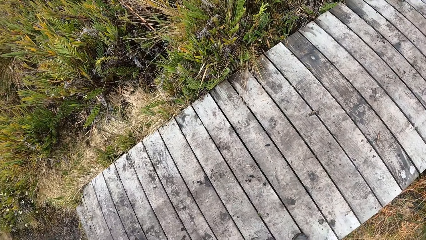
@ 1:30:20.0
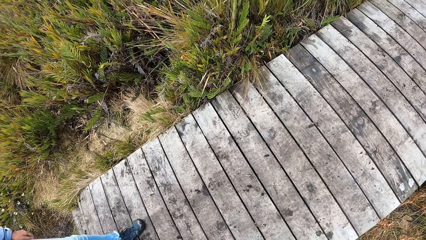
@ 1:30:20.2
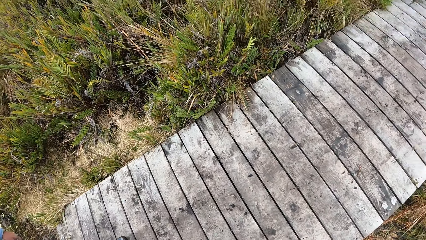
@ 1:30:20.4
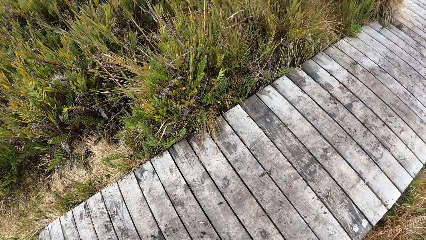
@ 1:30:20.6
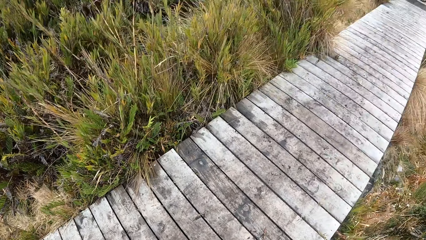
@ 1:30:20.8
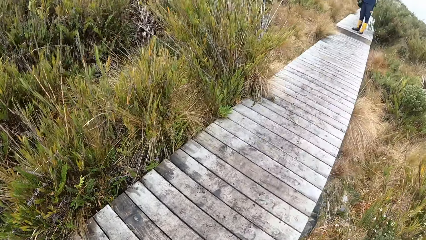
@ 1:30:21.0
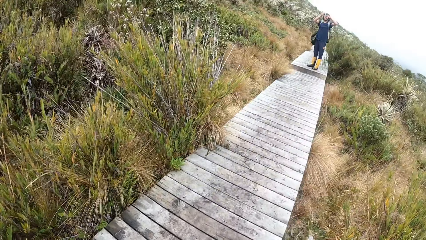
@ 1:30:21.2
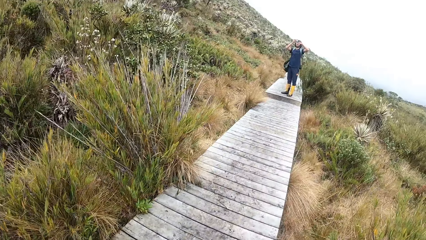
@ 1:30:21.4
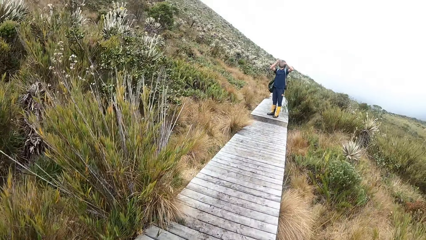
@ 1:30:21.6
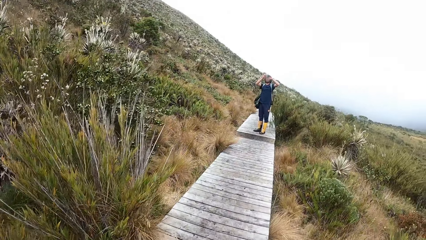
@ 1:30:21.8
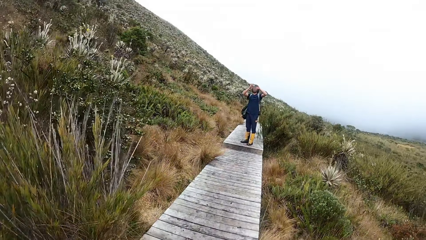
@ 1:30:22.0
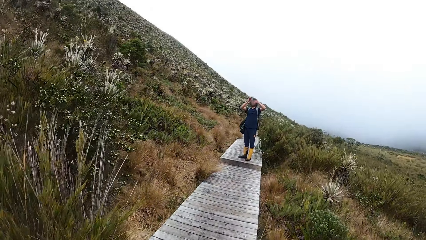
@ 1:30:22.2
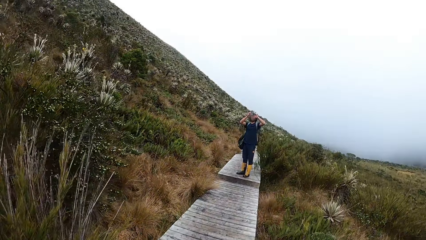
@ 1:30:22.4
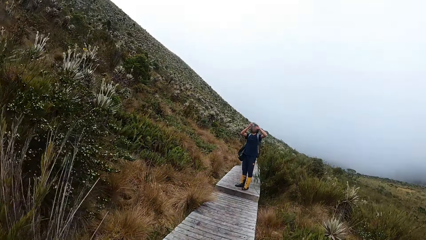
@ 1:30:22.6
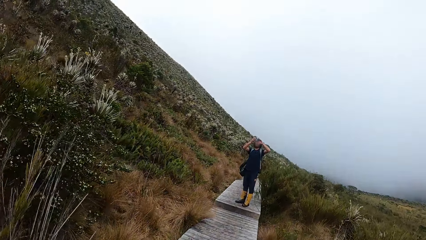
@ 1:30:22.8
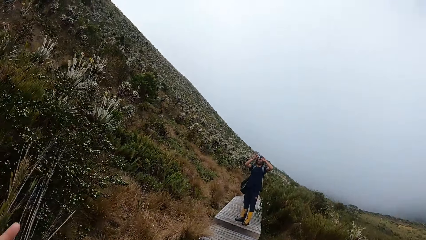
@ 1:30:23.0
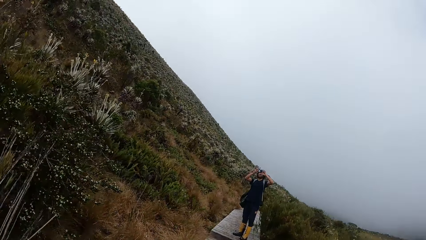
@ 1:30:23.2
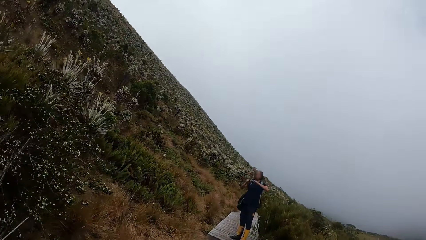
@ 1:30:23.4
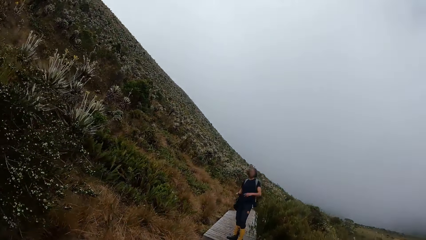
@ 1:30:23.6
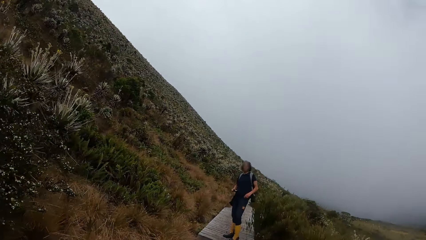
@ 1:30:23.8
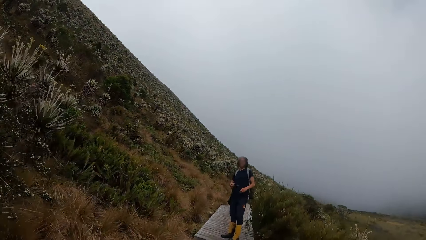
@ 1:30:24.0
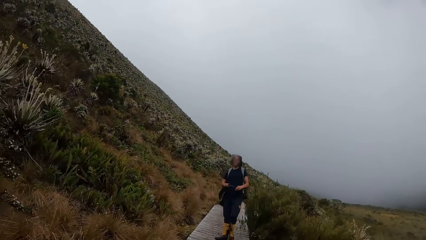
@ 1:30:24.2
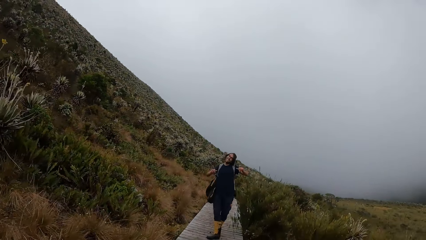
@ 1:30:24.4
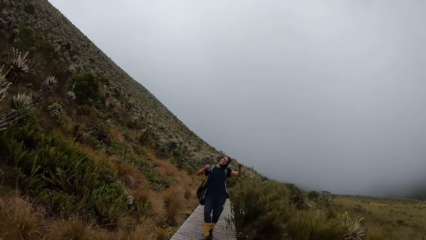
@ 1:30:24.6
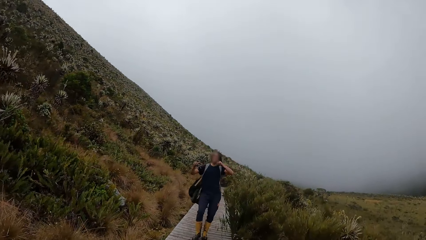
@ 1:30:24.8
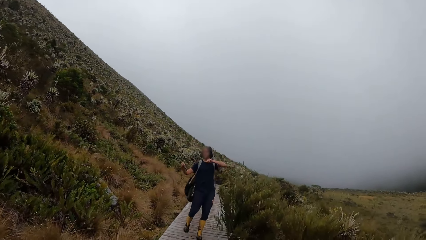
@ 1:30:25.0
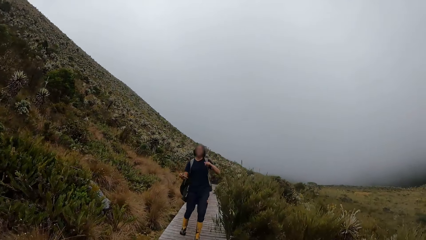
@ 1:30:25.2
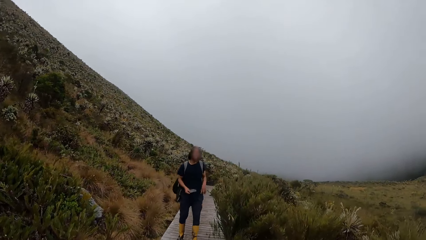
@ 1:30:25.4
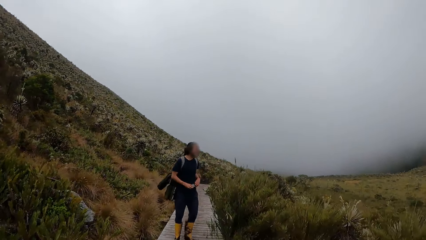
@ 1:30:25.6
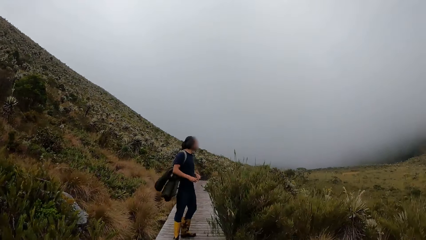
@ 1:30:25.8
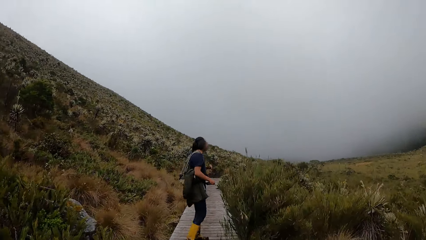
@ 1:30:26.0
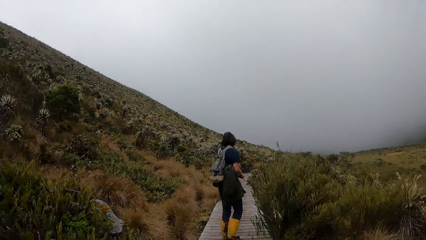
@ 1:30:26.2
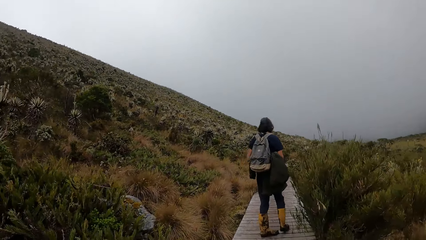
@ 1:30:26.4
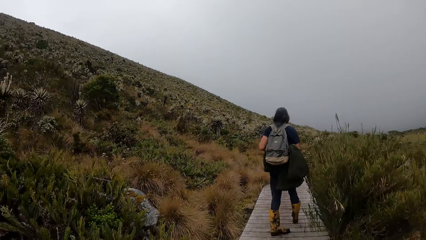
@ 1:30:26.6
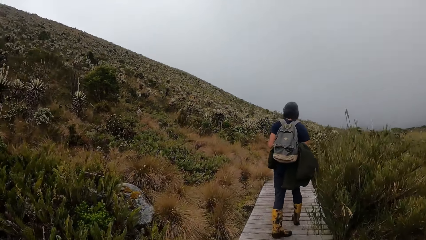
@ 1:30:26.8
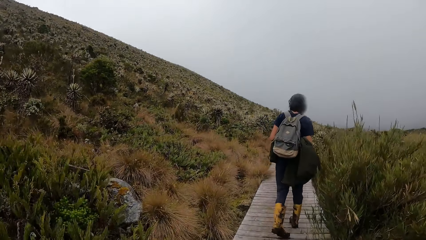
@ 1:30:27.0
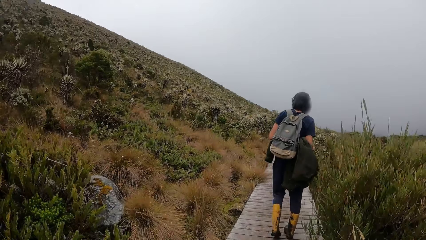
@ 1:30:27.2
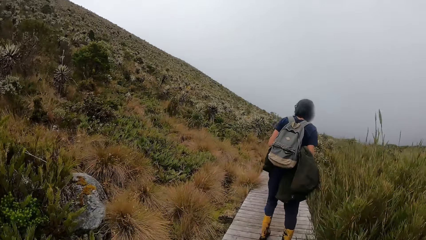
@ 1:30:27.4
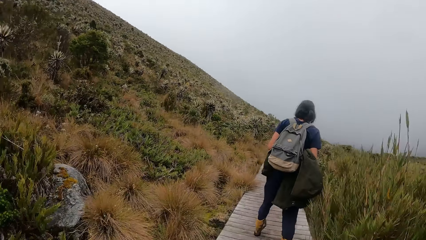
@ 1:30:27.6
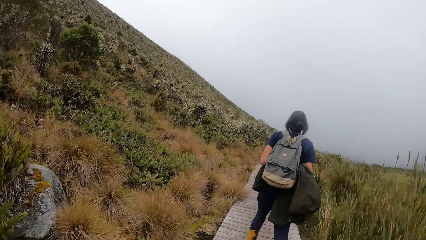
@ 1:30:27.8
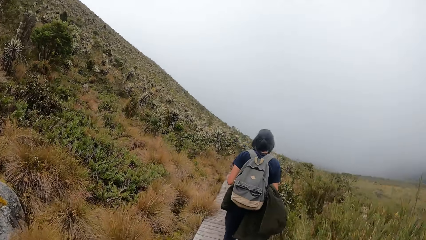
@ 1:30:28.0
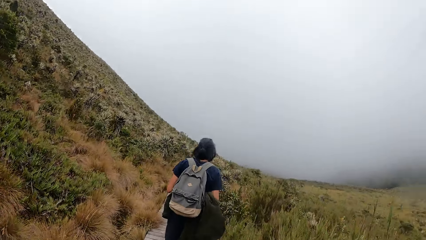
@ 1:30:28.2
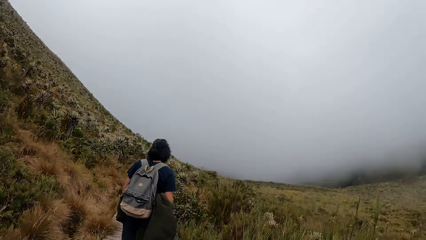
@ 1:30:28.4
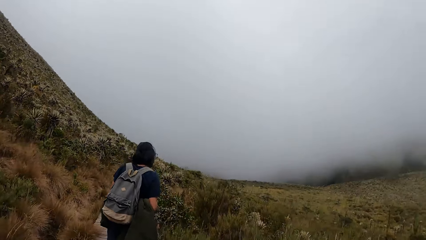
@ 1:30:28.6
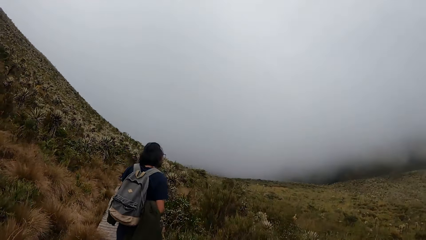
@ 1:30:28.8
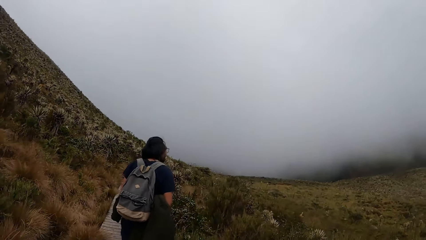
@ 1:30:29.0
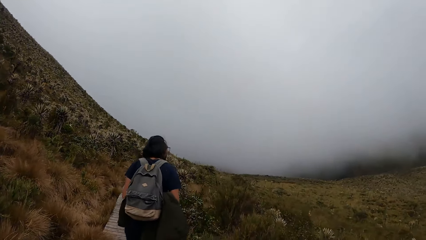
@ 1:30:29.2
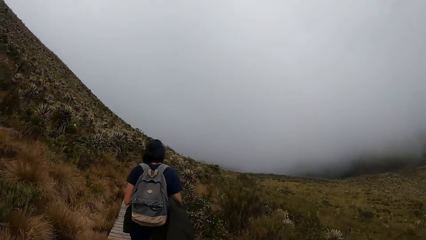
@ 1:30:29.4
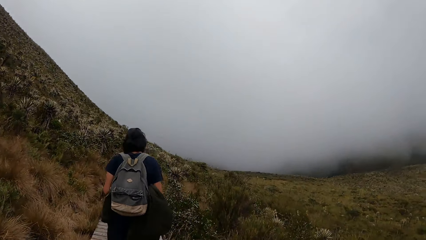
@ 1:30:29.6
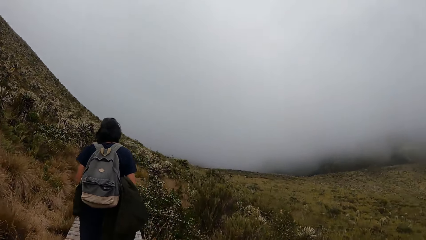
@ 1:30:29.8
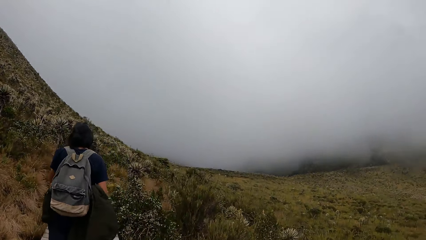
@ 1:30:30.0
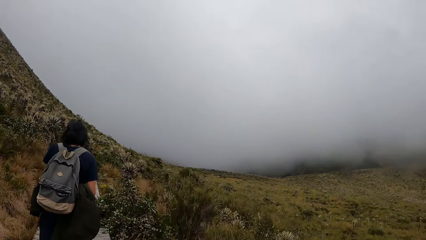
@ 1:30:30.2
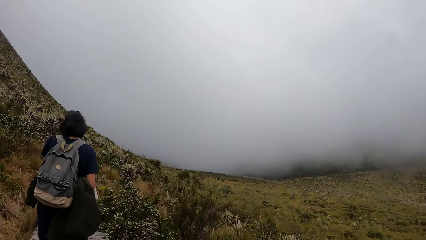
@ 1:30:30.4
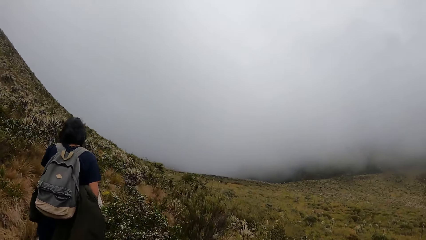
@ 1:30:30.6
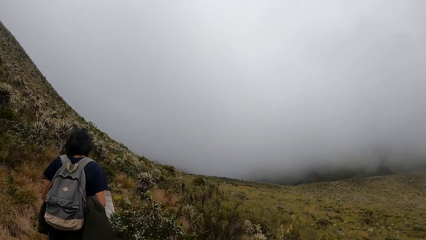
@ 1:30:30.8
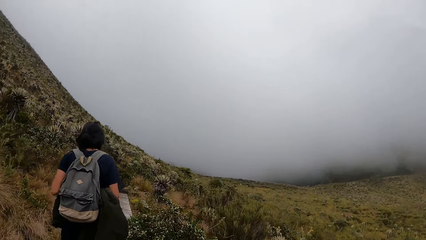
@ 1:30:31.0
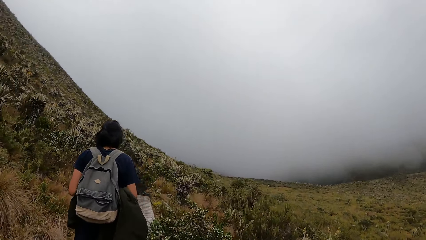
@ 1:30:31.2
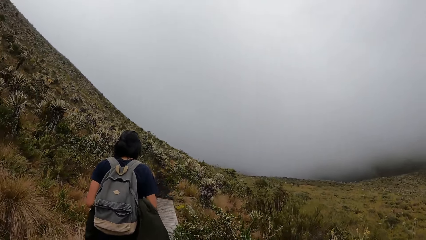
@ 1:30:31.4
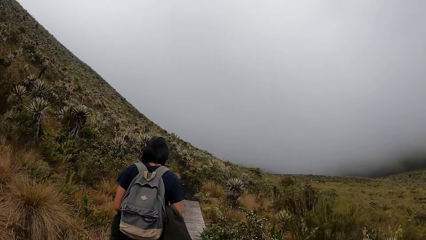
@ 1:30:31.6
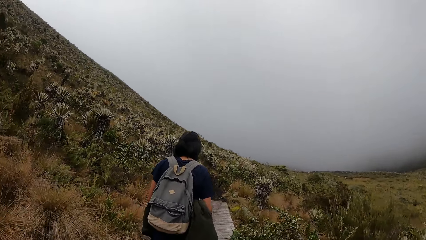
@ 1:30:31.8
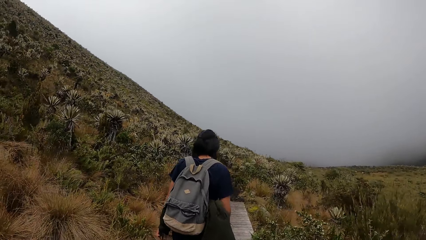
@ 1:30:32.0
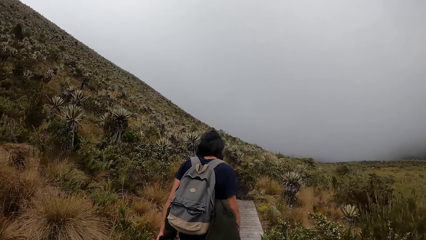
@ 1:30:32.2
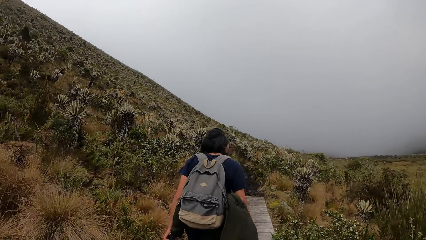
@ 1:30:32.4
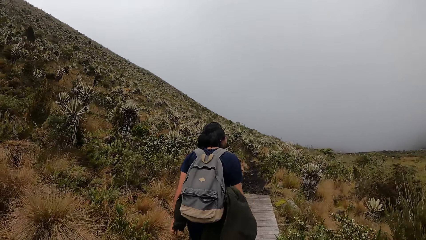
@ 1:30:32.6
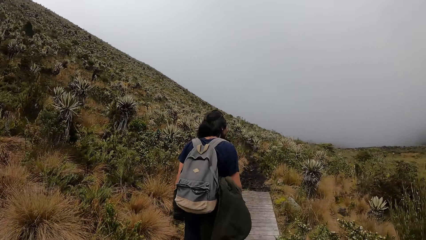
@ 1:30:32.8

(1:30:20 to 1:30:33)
A man dances, turns around and walks on the road.

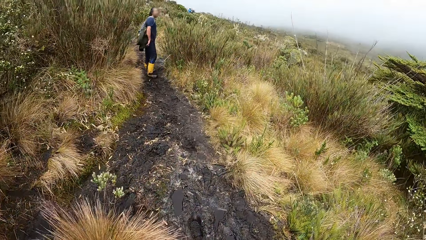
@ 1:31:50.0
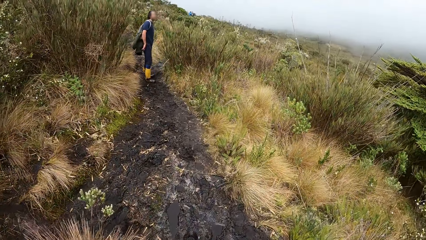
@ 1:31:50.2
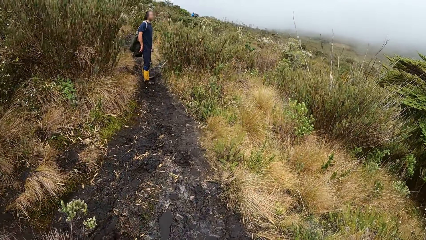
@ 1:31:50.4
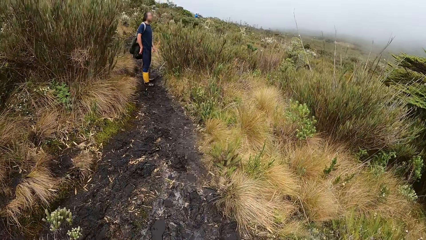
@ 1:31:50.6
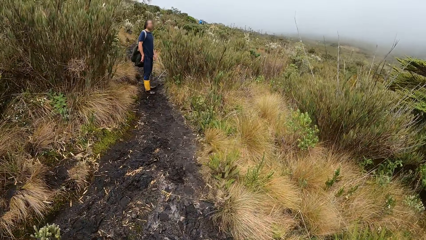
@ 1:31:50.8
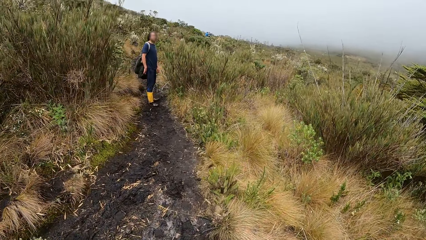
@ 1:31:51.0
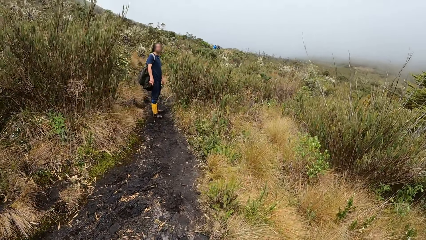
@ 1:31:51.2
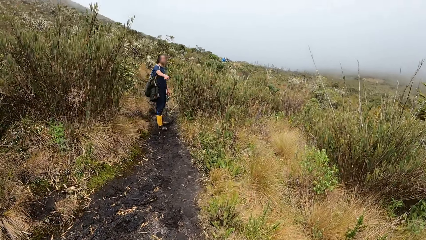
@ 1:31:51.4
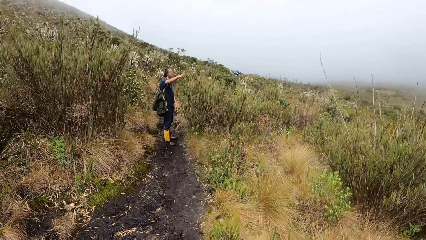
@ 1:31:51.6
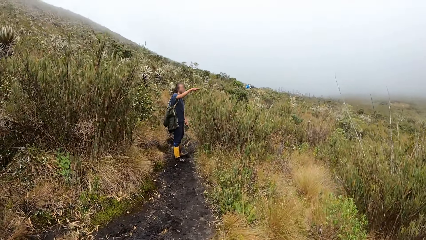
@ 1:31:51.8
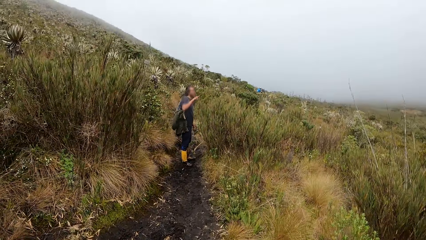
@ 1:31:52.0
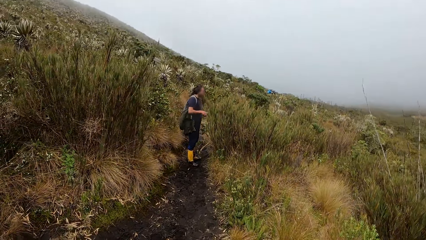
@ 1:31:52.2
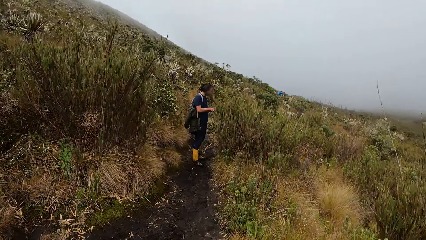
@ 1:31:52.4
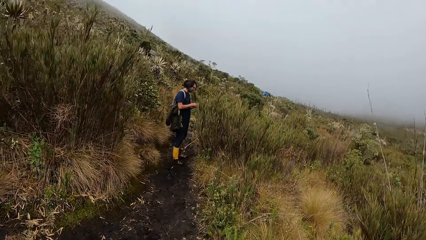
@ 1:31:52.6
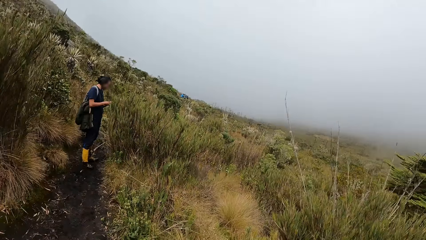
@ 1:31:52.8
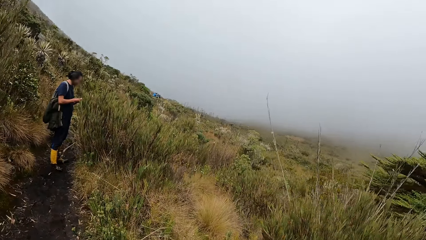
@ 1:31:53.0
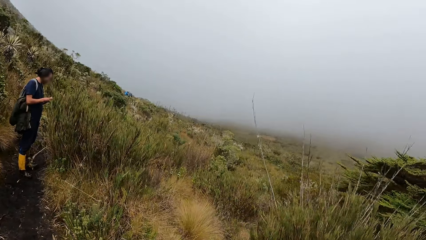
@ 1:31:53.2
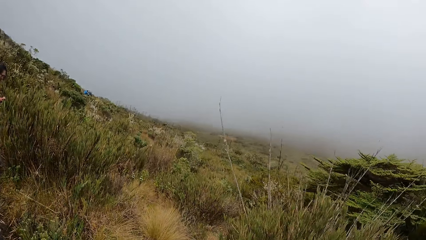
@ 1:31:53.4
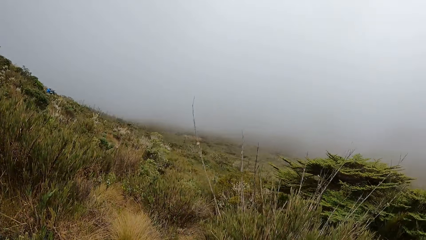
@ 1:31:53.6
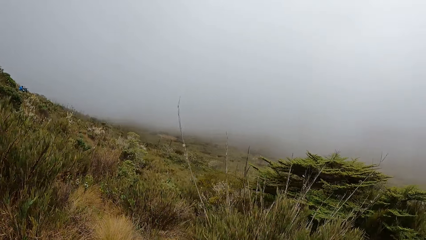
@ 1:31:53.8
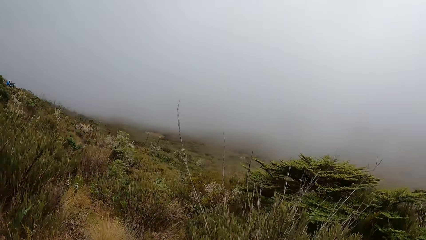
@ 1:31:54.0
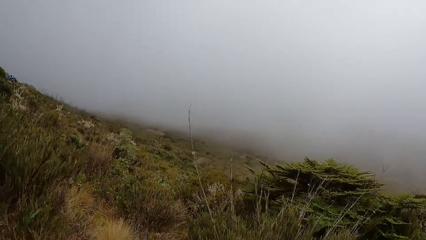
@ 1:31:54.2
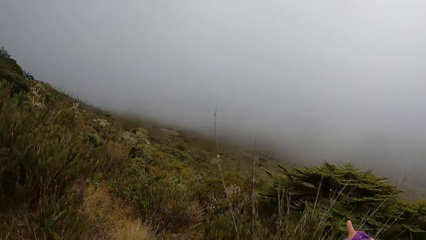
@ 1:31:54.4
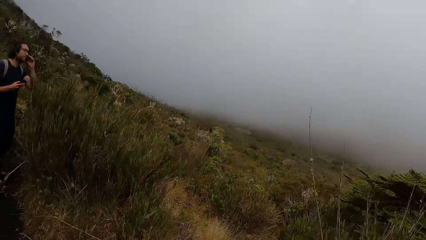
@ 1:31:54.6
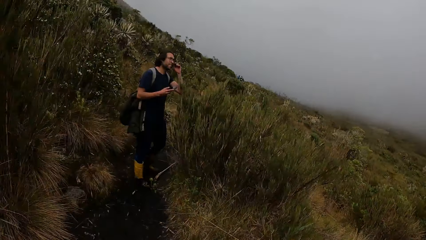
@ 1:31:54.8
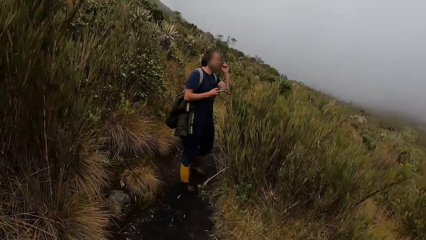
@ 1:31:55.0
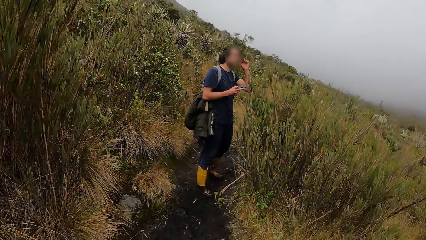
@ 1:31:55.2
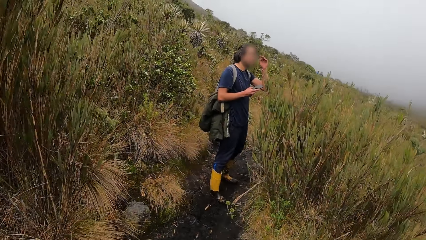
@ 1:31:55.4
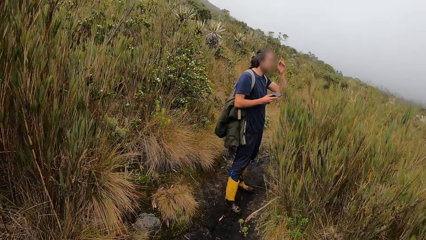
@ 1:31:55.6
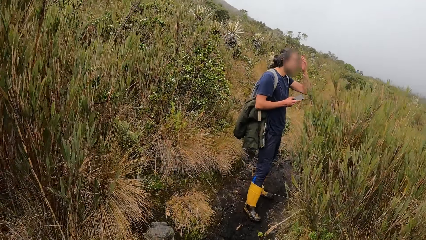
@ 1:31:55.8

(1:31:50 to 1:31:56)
A man stretches his hand. The man operates a phone. The camera wearer looks around.
